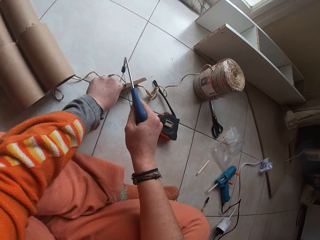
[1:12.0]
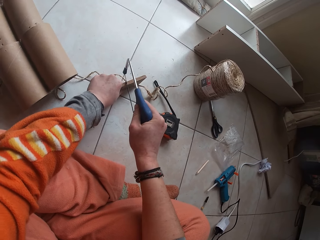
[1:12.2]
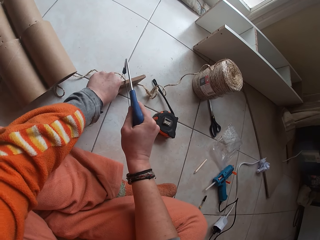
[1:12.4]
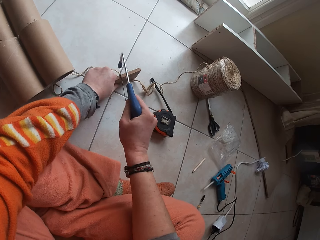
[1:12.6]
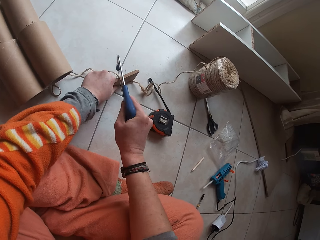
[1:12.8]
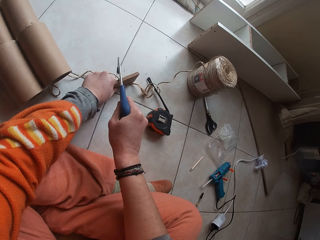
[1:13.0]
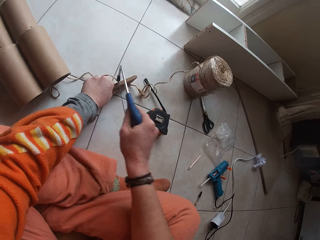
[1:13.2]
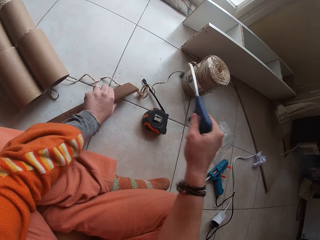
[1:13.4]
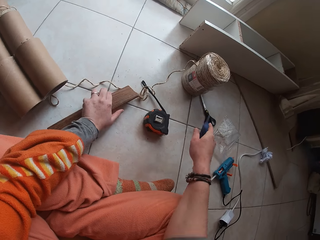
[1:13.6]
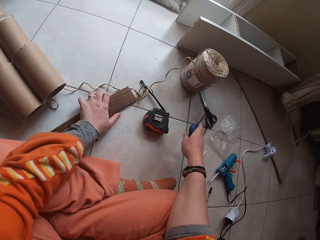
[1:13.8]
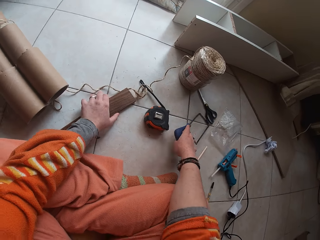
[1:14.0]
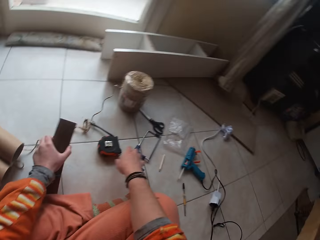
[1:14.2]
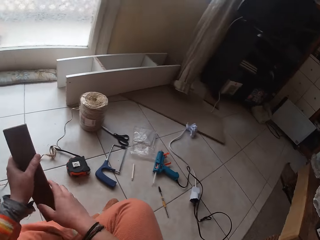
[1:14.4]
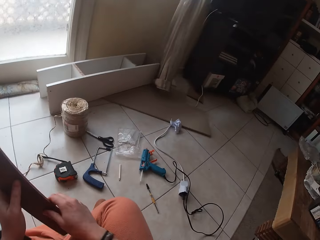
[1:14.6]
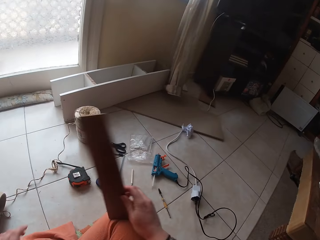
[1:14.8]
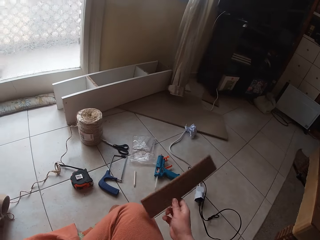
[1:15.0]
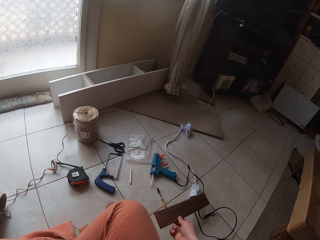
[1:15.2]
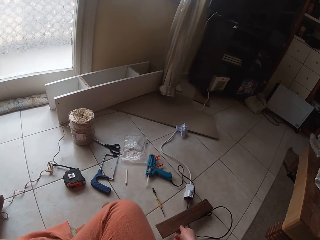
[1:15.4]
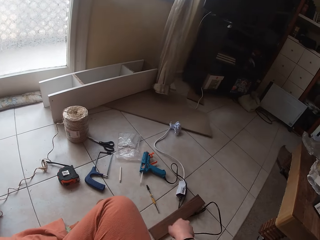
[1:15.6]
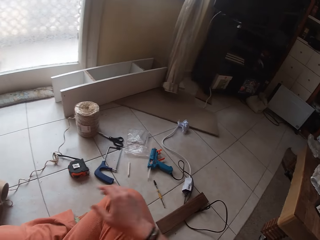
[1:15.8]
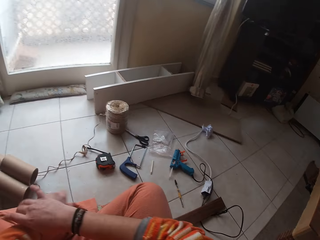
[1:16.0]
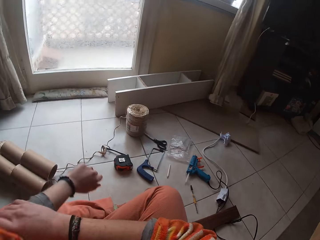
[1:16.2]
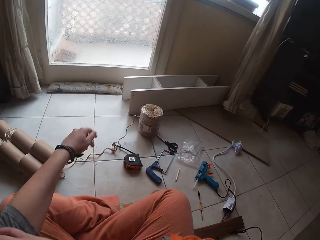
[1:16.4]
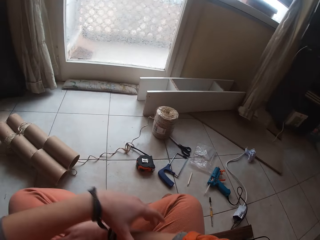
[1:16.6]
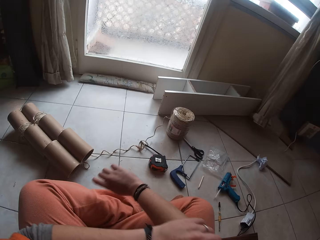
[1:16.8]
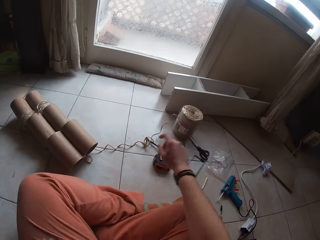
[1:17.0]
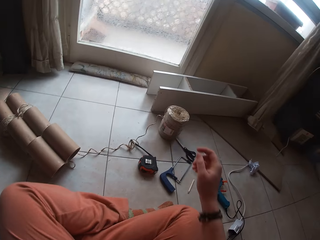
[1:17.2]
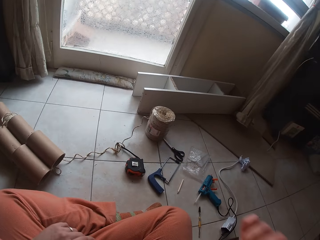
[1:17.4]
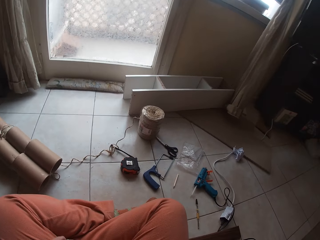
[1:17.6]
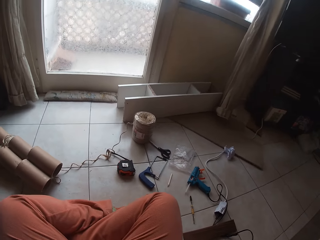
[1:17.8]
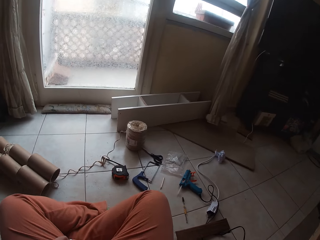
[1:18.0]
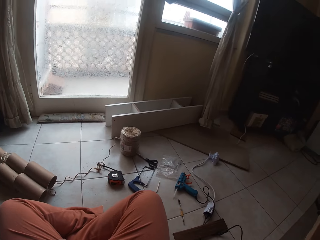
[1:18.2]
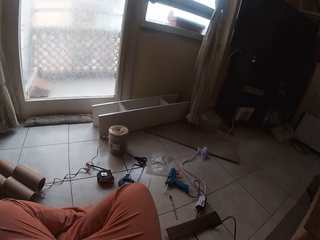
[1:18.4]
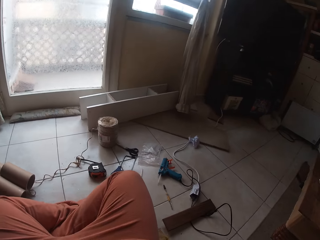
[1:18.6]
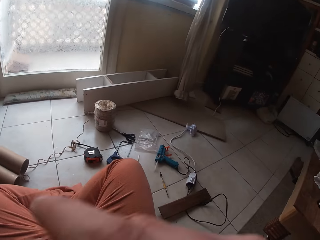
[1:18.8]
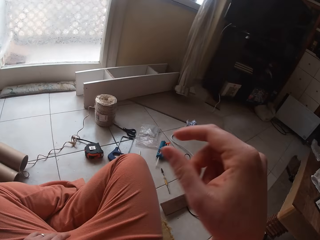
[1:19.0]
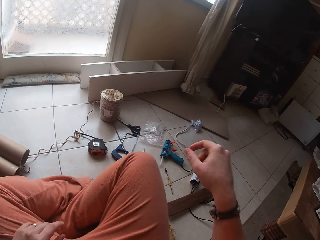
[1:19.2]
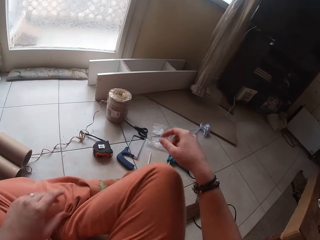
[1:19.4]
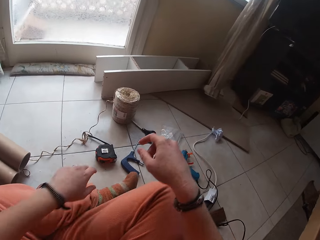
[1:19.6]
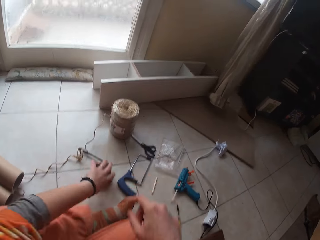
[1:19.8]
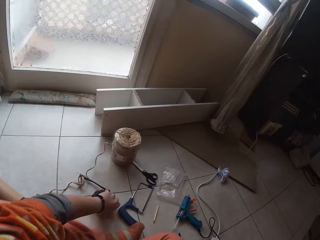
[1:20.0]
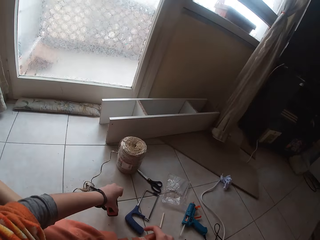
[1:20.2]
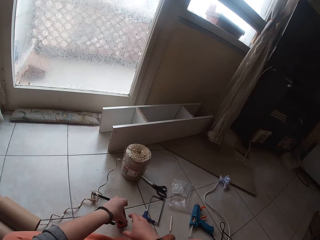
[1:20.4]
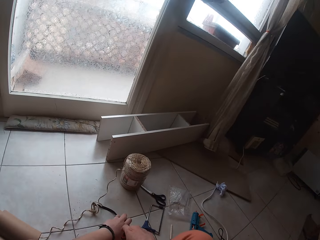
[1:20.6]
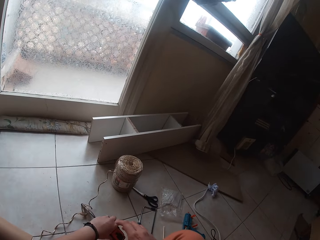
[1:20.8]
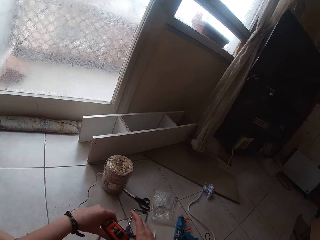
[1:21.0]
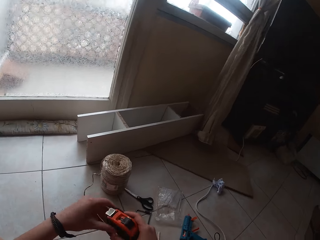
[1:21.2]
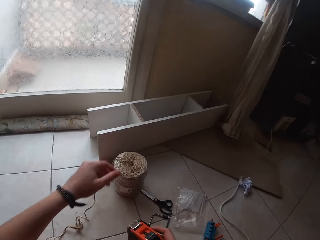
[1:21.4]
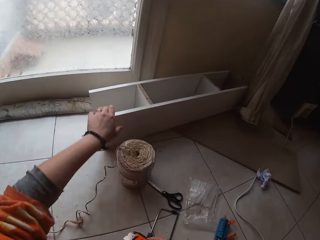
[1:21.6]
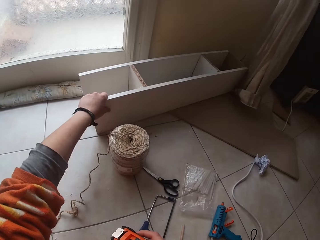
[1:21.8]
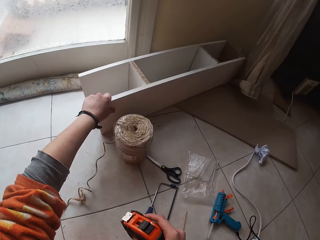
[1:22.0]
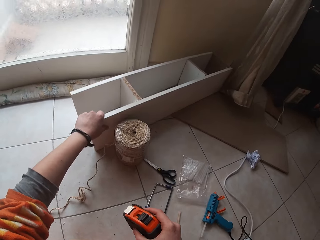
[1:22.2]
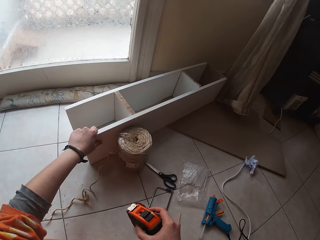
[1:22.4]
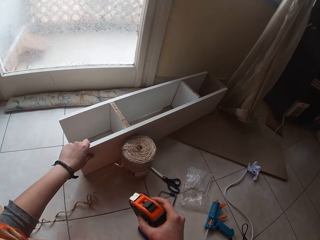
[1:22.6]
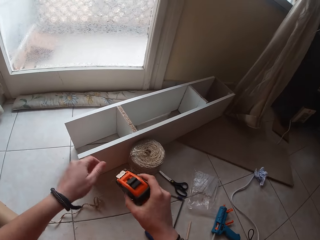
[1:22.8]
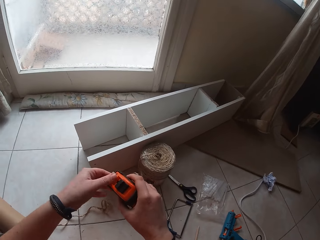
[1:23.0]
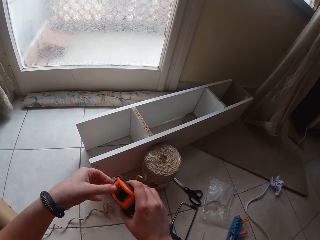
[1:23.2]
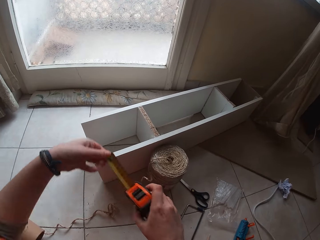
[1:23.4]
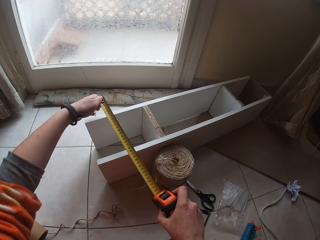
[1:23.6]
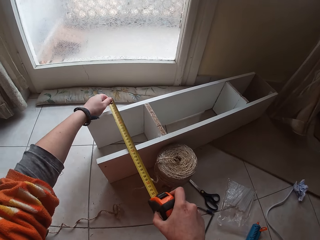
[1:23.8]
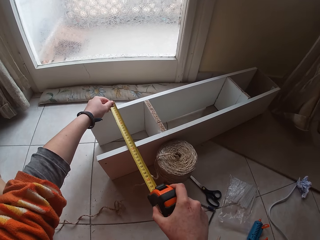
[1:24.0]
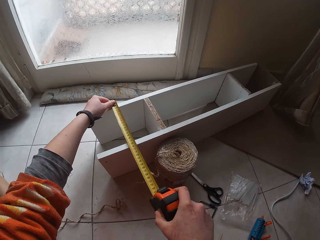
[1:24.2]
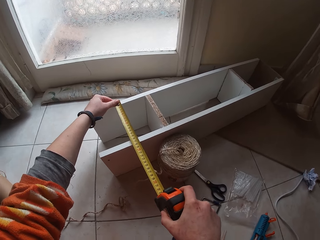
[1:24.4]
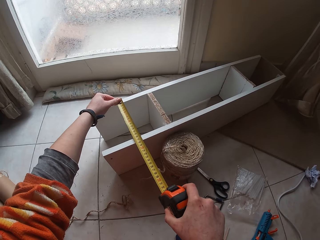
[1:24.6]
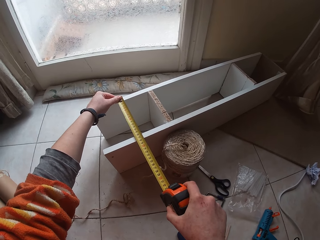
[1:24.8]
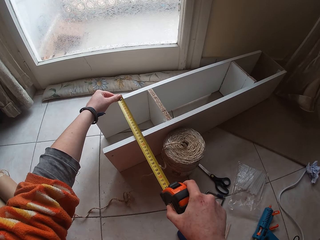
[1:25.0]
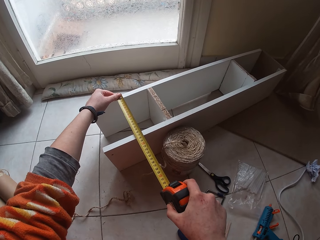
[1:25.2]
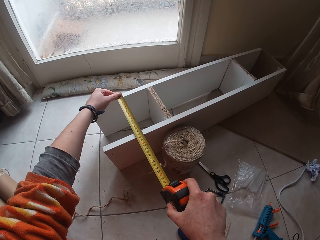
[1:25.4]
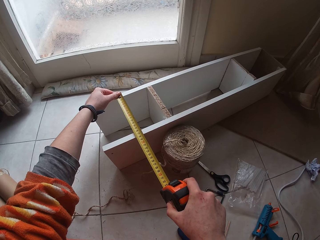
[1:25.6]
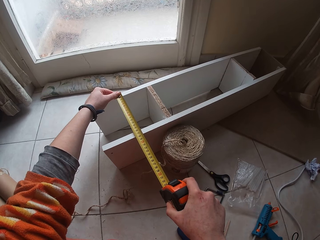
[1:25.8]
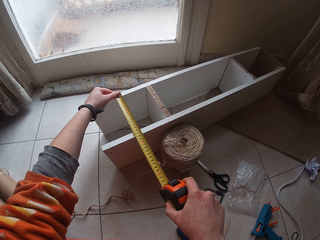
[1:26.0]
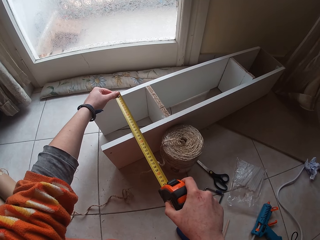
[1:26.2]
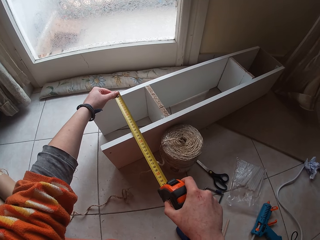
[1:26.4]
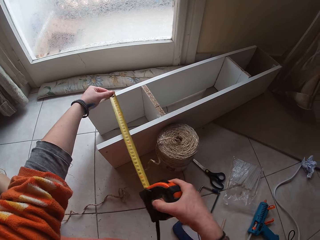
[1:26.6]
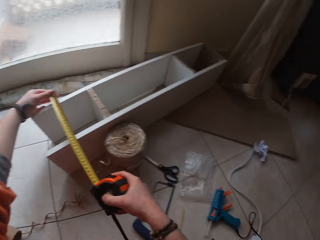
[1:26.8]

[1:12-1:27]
The camera wearer drops the saw on the floor with her right hand. She picks up the plank on the floor with her left hand. She passes the plank in her left hand to her right hand. She drops the plank in her right hand on the floor. She rolls up her left arm sleeve with her right hand. She rolls up her right arm sleeve with her left hand. She adjusts her head camera with her right hand. She looks around. She picks up the metre tape on the floor with her left hand. She holds the metre tape on the floor with both hands. She drags a wooden structure on the floor with her left hand. She measures the wooden structure on the floor with the metre tape in both hands. She pulls the tape.

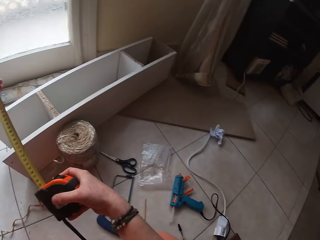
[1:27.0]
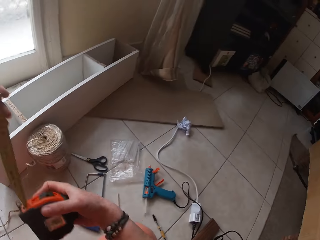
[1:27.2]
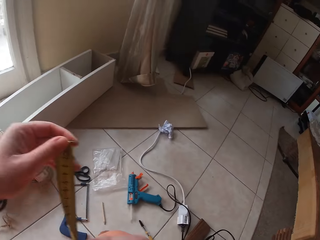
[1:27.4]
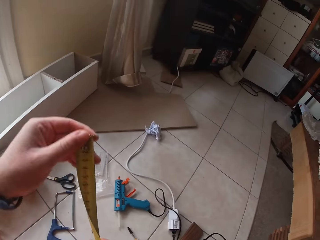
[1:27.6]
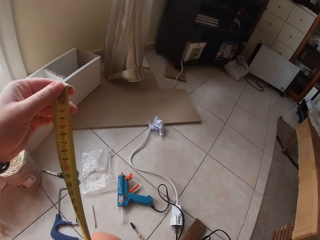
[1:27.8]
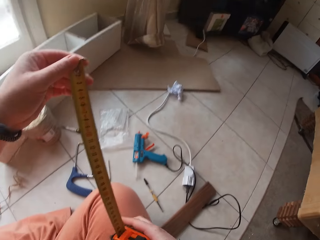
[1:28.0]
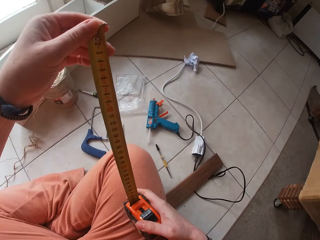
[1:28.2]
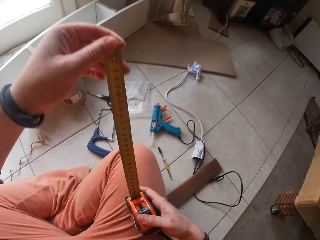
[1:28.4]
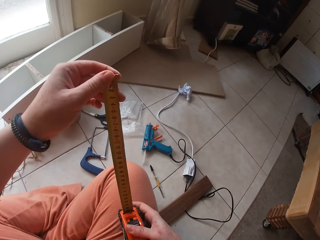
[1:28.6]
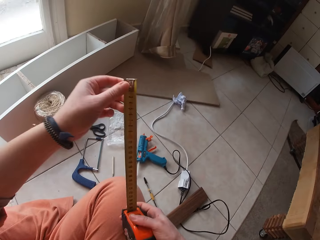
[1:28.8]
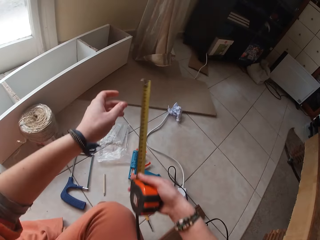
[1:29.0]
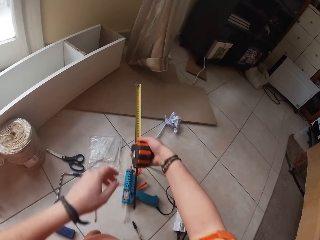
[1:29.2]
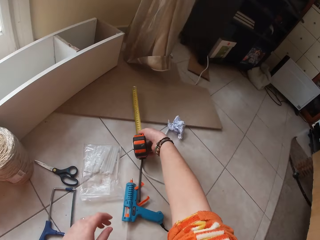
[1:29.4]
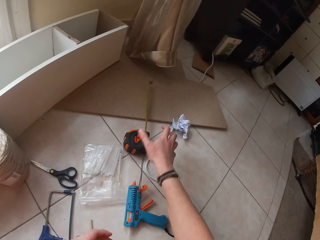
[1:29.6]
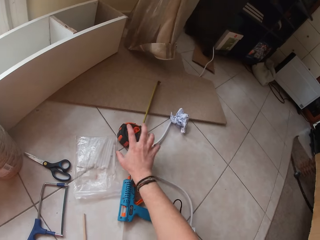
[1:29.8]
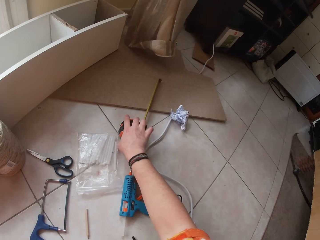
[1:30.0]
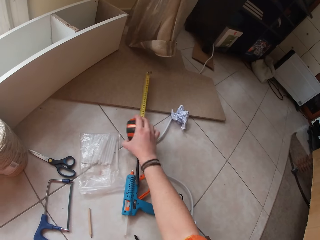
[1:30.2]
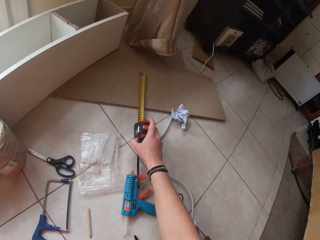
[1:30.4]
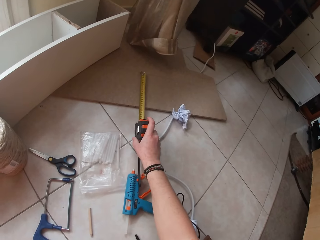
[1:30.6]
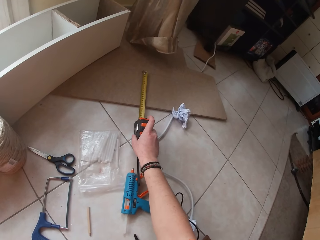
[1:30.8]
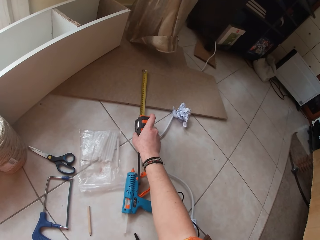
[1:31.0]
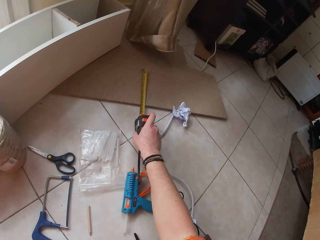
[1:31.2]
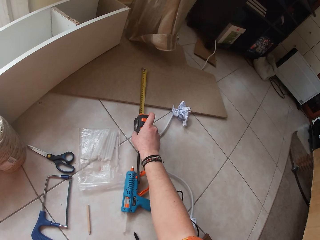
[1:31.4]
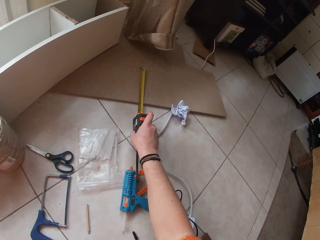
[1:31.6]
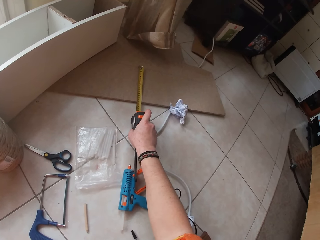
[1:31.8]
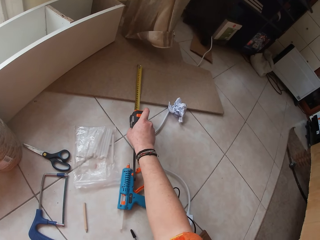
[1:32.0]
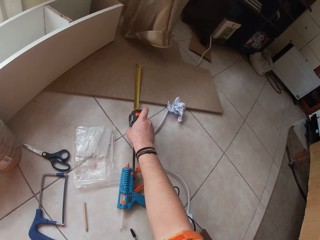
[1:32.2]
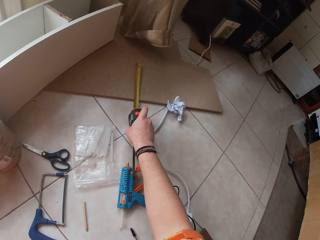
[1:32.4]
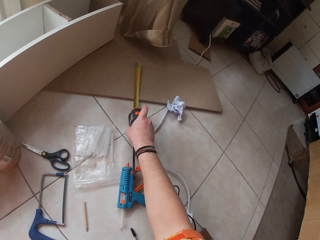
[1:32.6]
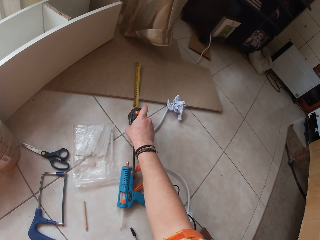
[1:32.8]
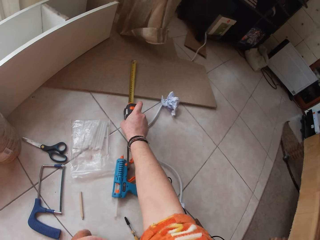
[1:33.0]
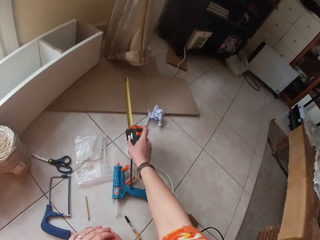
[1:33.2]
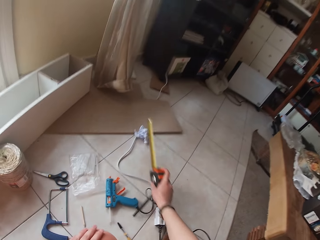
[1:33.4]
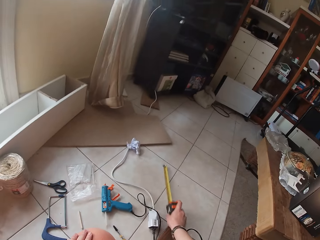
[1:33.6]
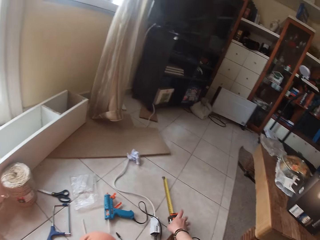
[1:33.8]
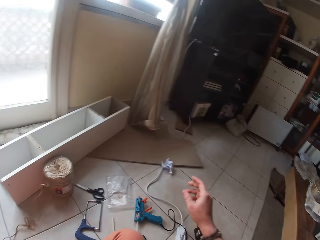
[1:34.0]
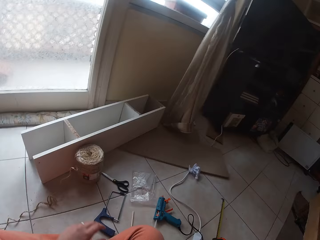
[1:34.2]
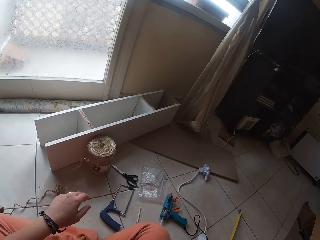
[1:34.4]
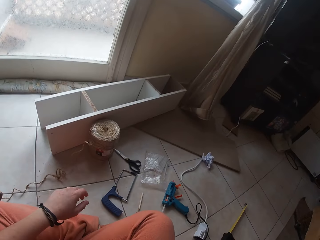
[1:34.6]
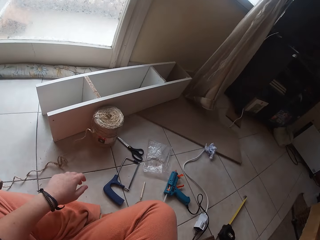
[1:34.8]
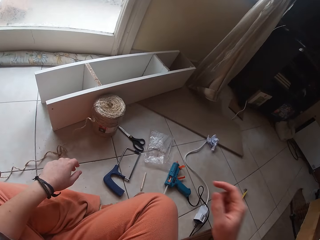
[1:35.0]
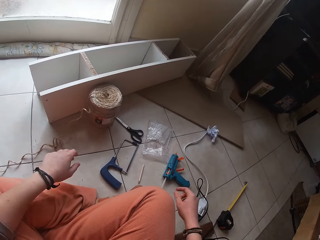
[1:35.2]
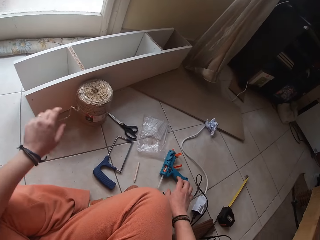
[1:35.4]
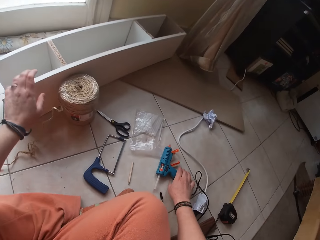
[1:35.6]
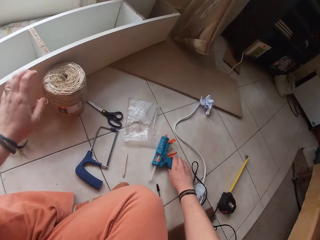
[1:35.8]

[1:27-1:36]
The camera wearer looks around. She drops on the floor the metre tape in her right hand. She picks up from the floor the metre tape with her right hand. She measures the wood on the floor. She drops the metre tape in her right hand on the floor. She adjusts her head camera with her right hand.
